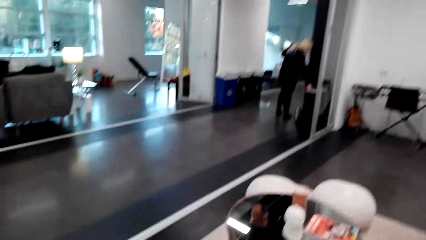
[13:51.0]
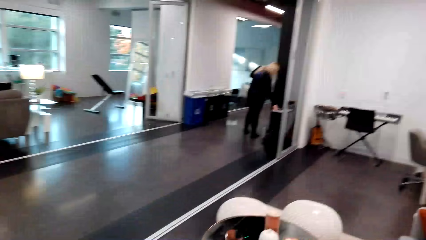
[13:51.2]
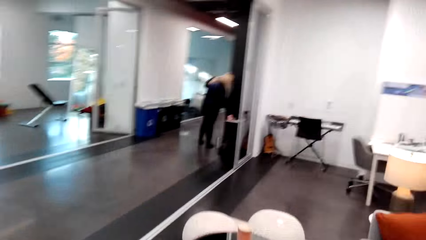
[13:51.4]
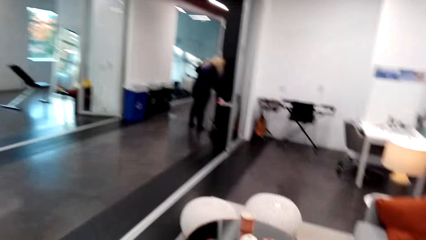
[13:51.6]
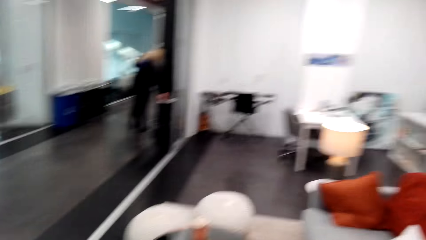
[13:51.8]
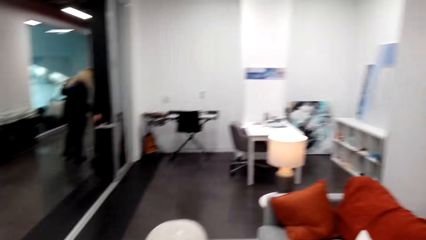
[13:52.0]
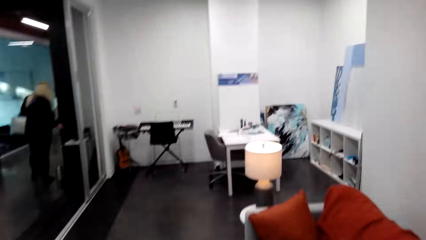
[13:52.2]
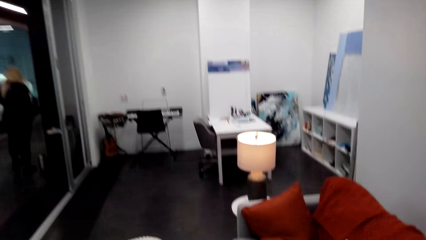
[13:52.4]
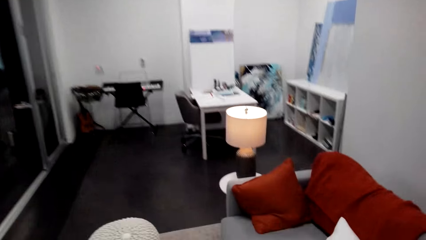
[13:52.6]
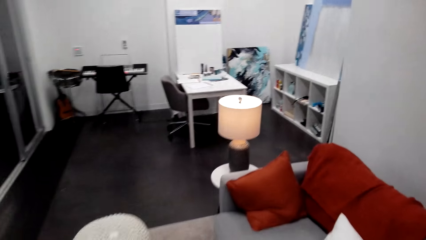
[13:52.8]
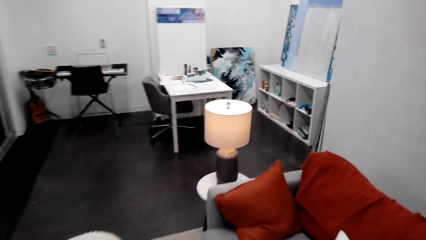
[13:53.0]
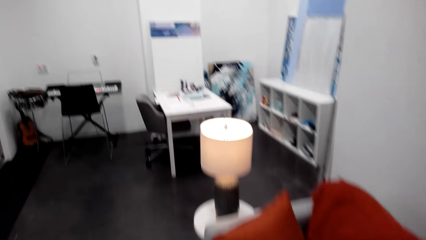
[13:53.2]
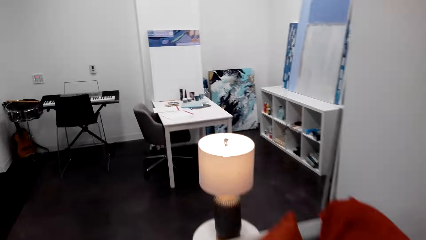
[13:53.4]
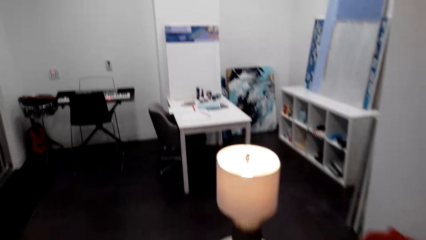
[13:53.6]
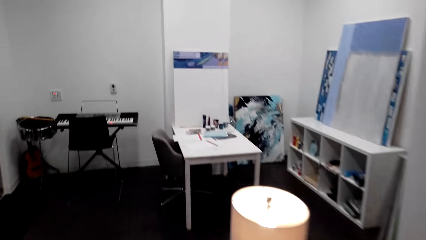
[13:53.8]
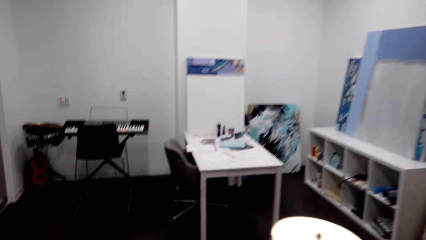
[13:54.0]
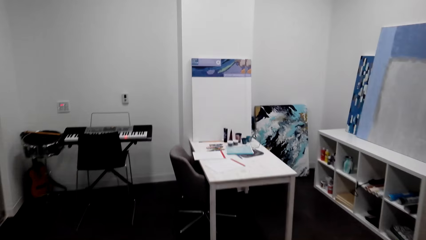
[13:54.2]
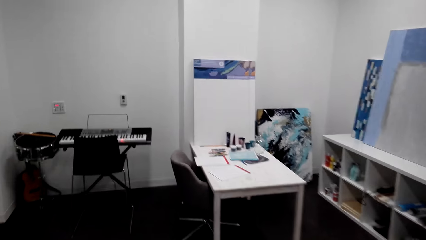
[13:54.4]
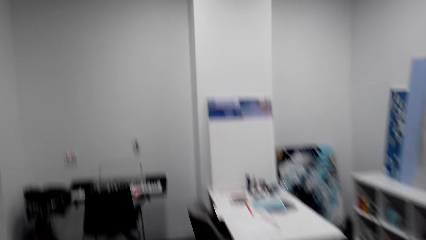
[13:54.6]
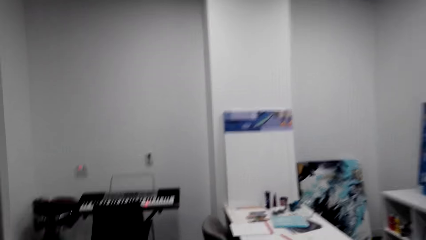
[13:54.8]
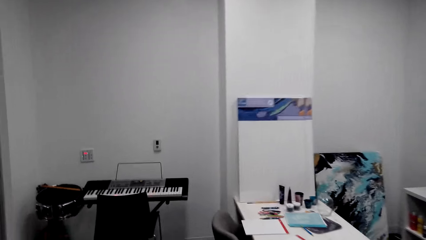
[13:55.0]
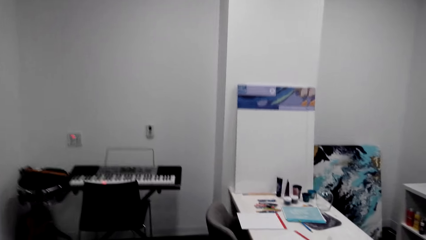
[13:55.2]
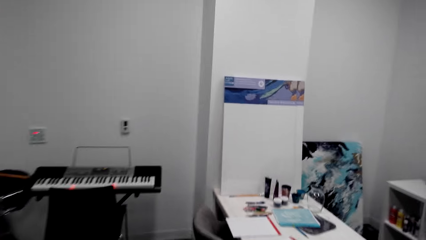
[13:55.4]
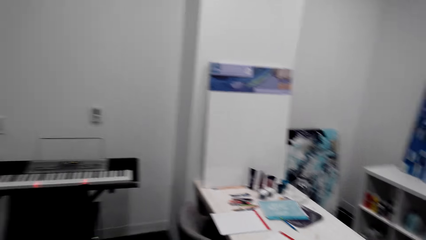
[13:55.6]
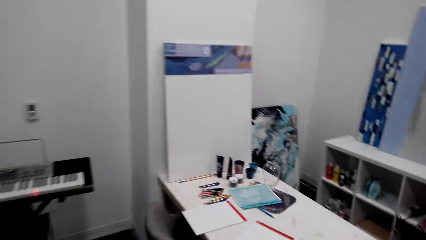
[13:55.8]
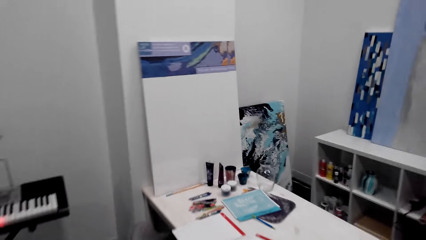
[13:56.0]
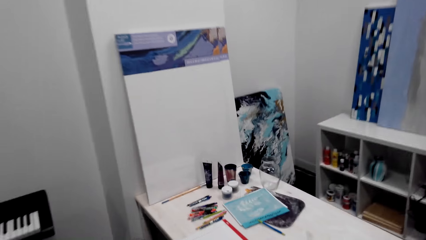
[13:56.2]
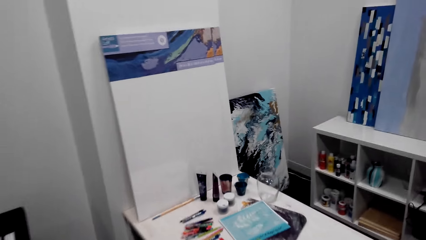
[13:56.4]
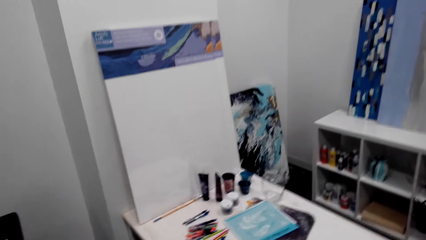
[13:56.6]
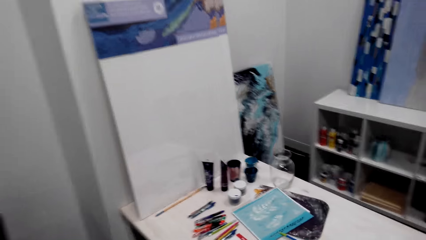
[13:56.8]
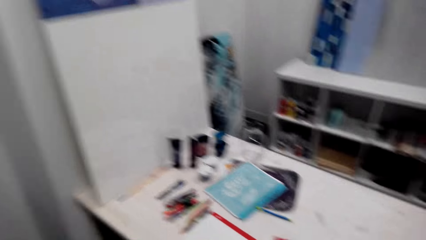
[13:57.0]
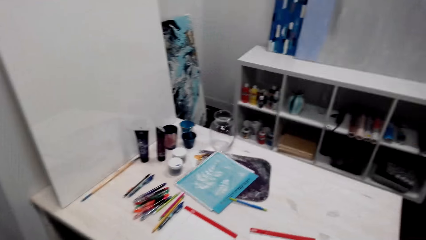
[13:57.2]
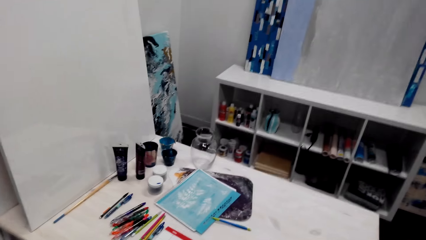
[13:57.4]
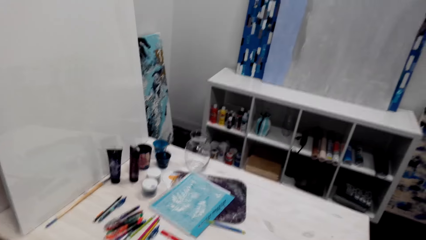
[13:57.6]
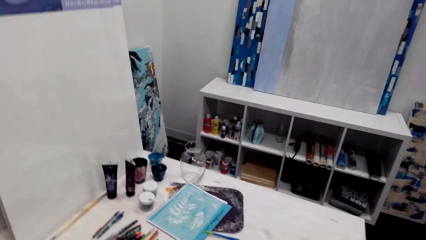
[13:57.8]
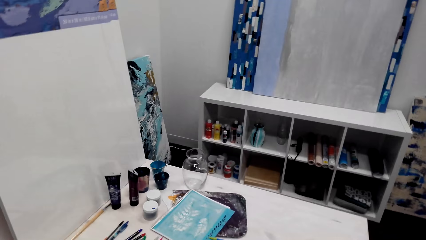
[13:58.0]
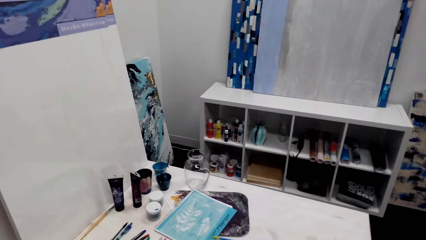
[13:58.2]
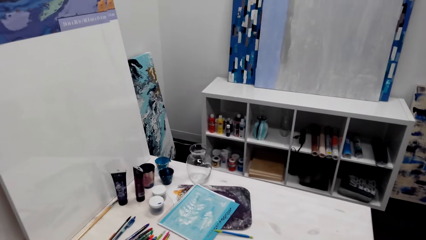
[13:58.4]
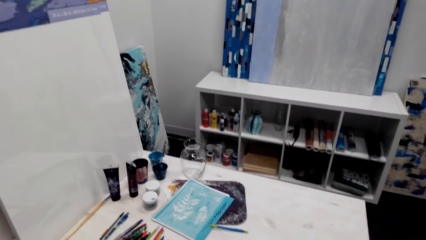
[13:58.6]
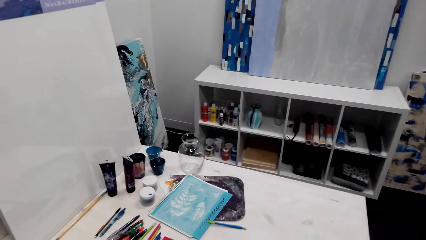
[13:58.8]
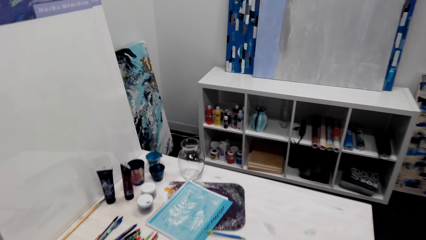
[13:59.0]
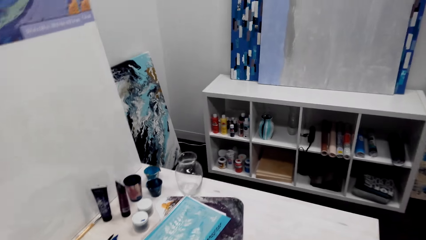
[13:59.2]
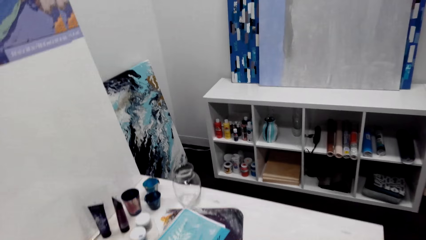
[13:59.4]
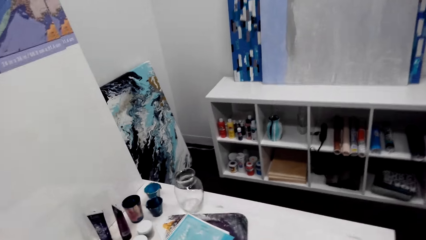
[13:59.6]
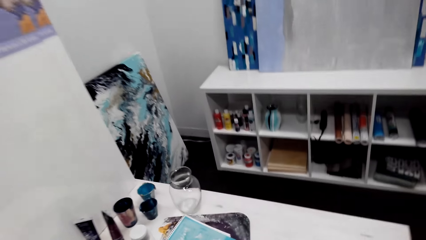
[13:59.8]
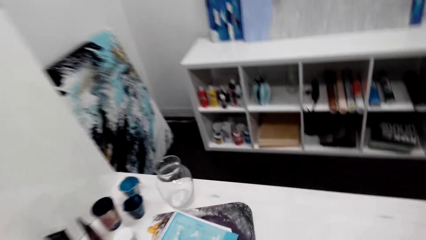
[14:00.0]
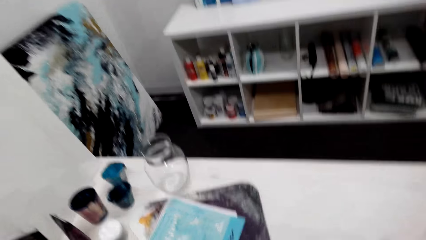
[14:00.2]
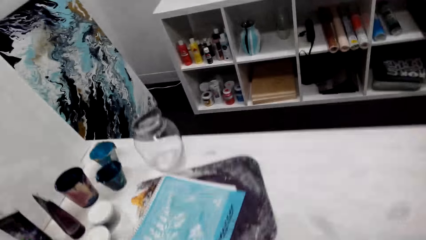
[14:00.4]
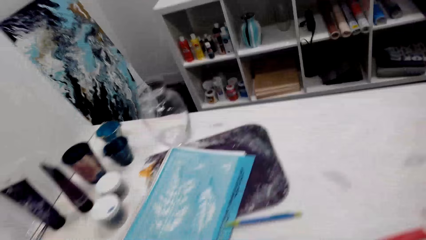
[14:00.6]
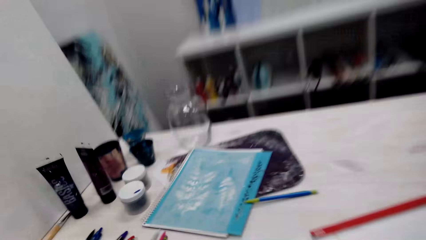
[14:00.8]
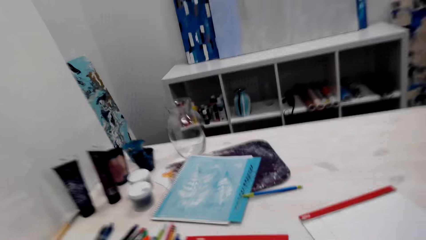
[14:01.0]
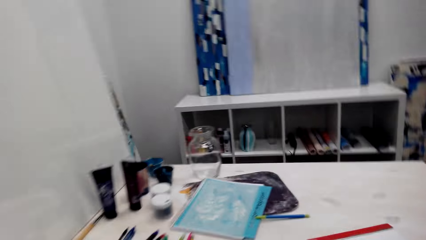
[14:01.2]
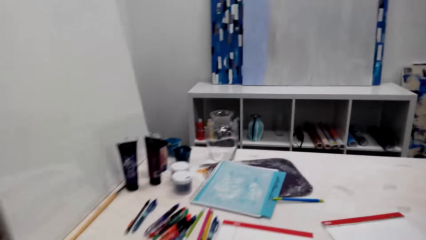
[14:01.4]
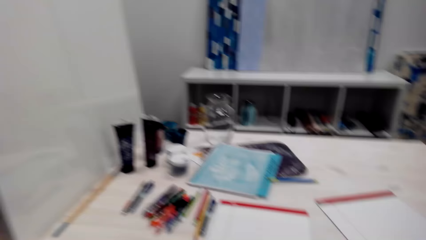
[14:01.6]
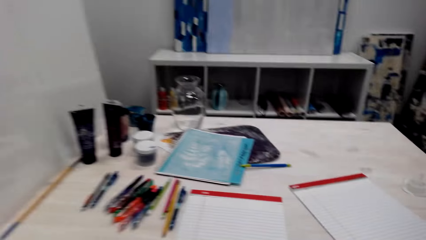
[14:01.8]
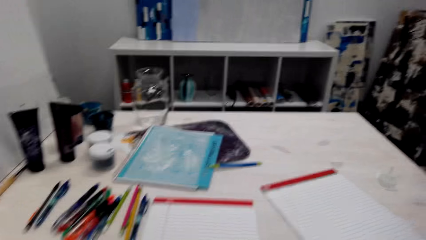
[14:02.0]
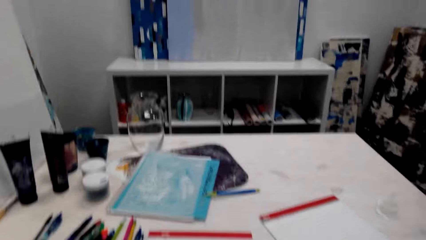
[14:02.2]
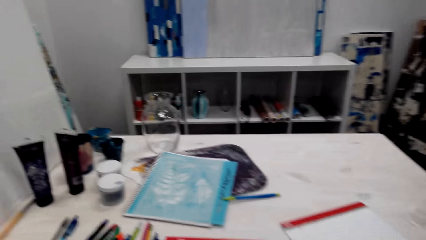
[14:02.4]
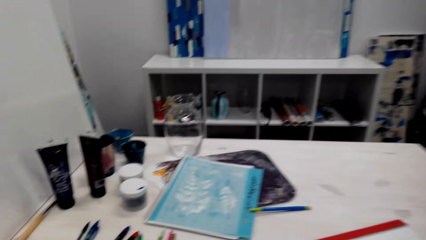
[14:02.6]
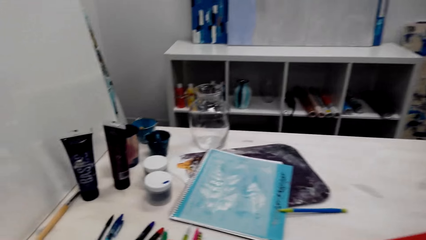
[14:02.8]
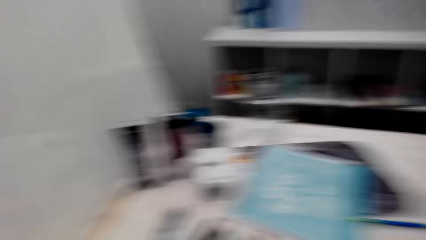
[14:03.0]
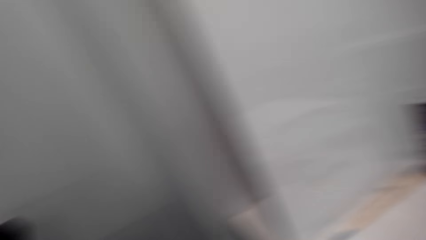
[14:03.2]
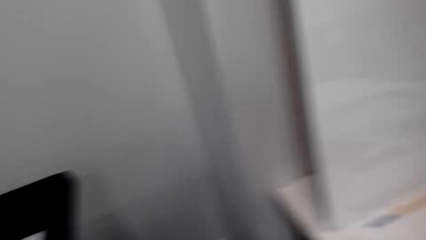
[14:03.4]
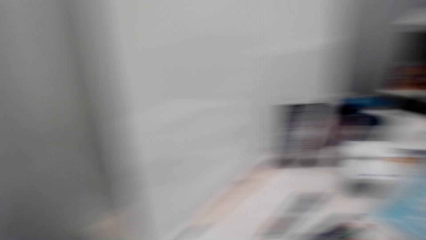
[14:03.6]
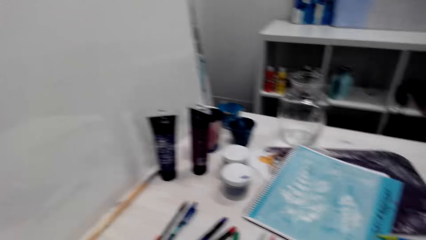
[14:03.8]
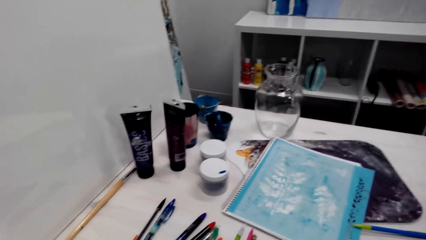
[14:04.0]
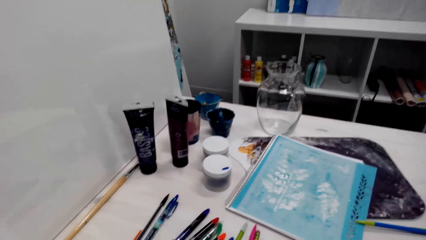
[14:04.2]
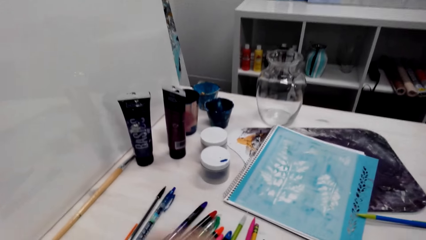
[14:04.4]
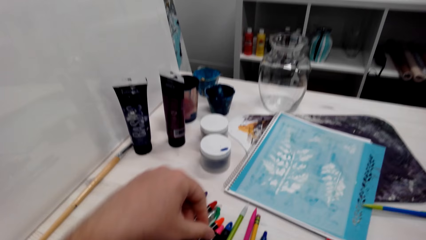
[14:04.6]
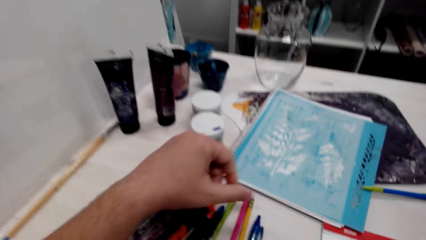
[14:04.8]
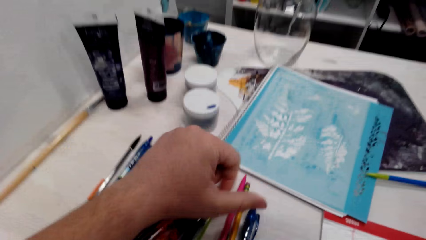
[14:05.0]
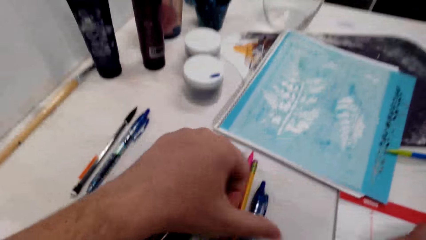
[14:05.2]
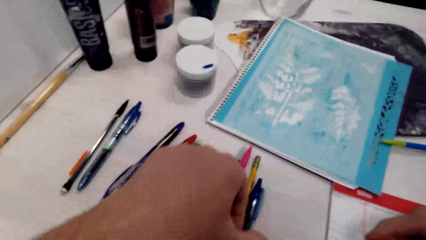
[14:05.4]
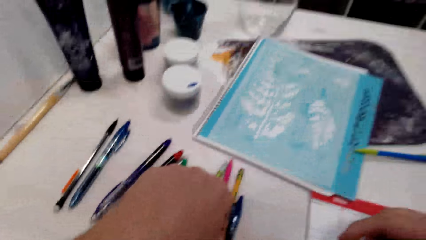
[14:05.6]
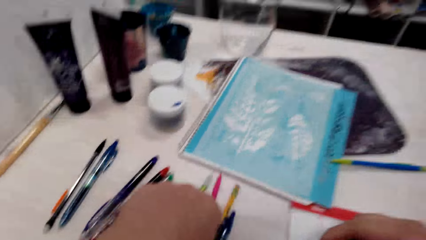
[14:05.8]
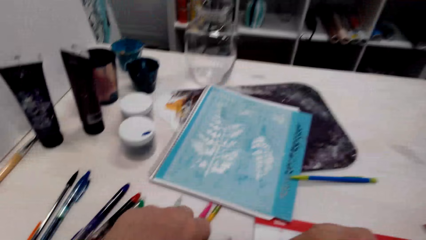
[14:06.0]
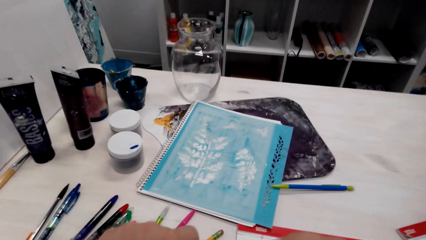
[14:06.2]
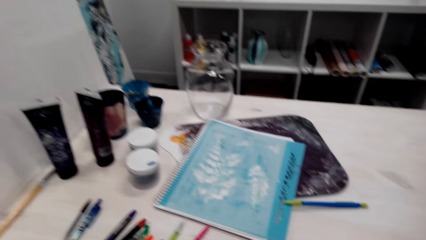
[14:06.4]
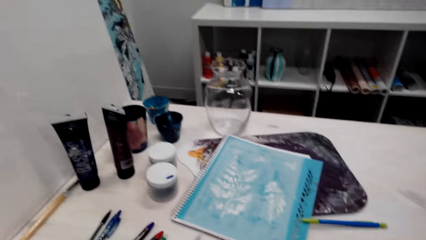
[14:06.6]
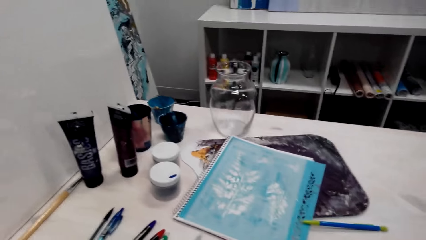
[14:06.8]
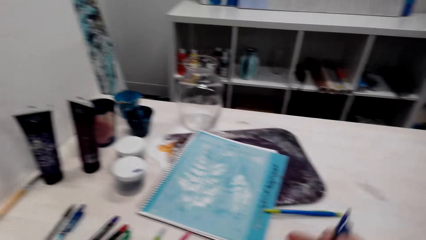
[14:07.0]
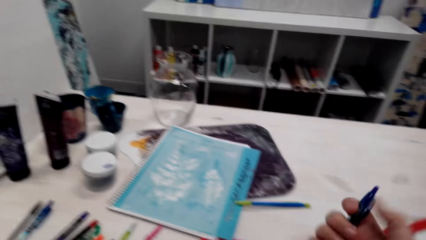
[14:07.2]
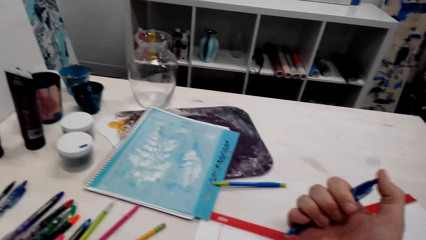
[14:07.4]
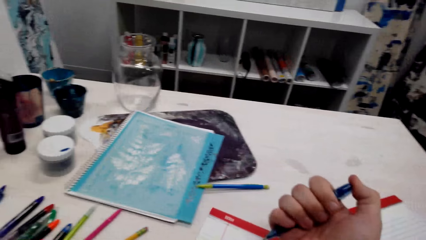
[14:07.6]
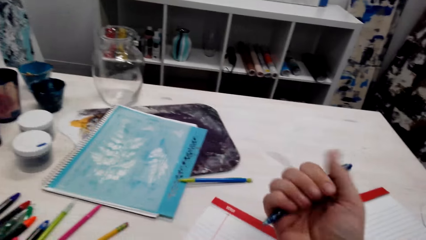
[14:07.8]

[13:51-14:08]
A woman stands in the house. The camera wearer walks in the house. They pick up the pen.
